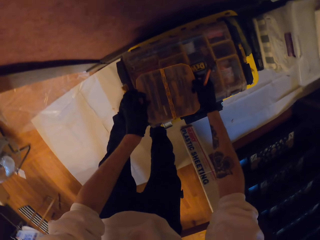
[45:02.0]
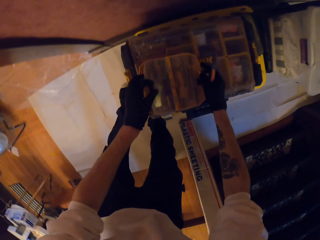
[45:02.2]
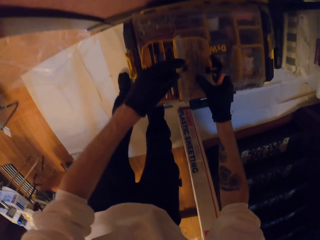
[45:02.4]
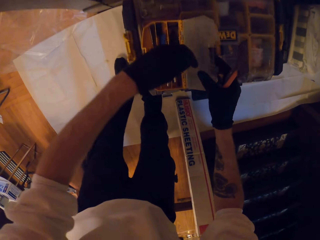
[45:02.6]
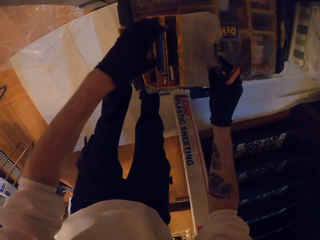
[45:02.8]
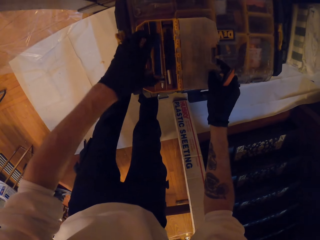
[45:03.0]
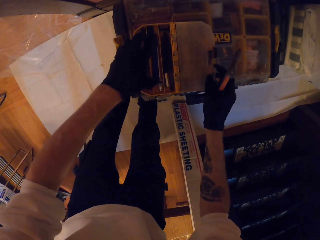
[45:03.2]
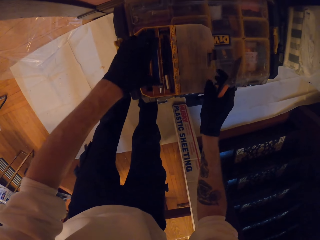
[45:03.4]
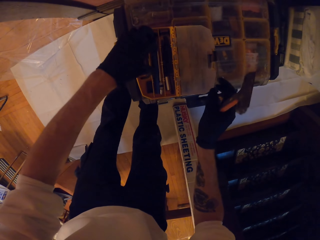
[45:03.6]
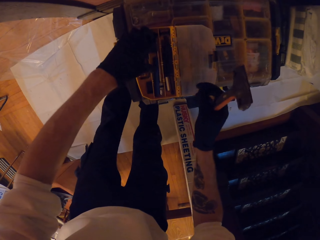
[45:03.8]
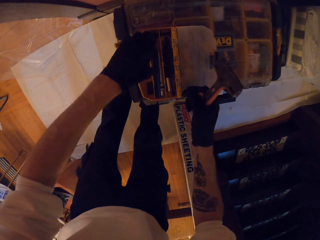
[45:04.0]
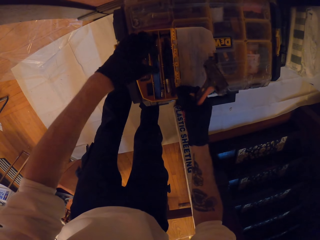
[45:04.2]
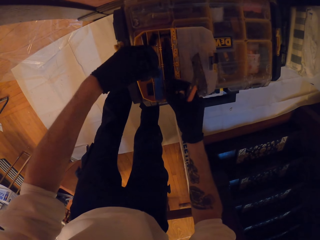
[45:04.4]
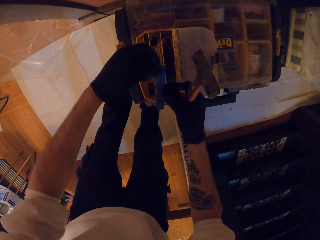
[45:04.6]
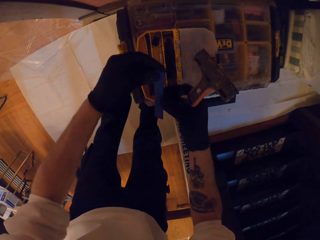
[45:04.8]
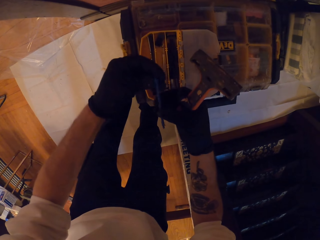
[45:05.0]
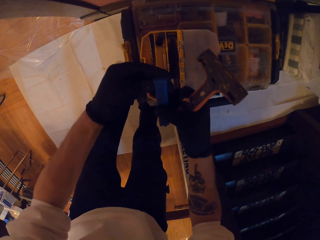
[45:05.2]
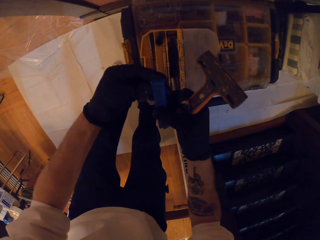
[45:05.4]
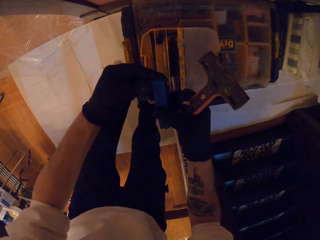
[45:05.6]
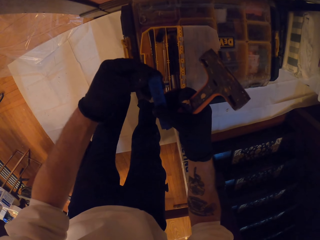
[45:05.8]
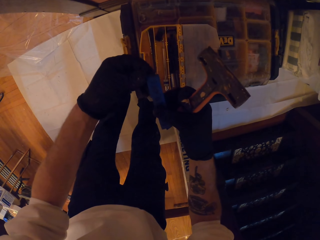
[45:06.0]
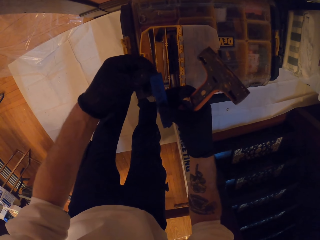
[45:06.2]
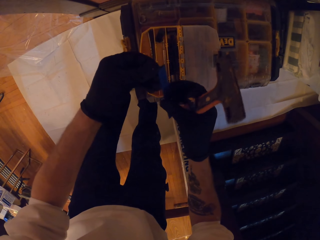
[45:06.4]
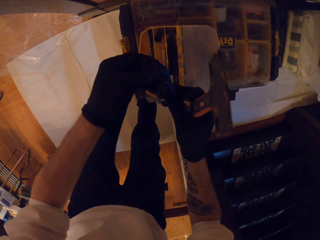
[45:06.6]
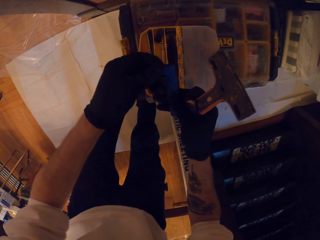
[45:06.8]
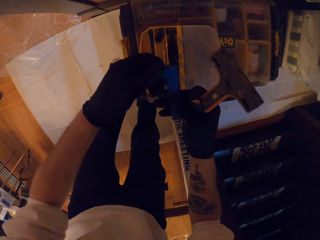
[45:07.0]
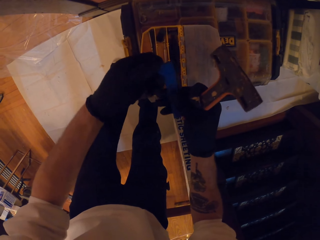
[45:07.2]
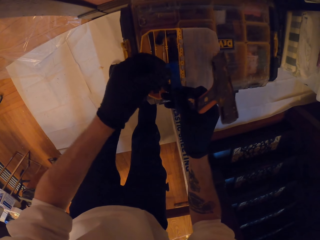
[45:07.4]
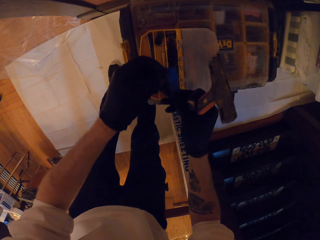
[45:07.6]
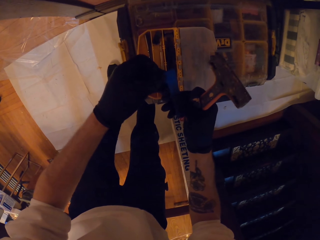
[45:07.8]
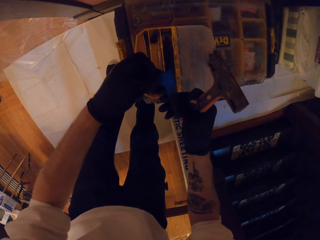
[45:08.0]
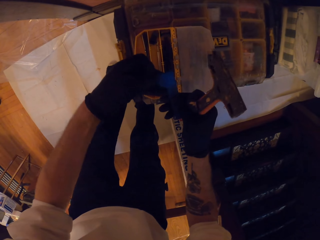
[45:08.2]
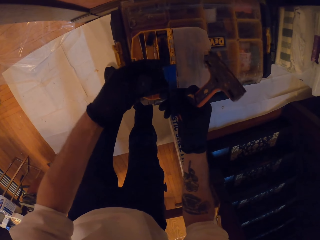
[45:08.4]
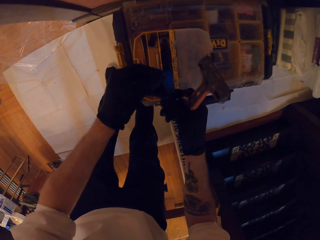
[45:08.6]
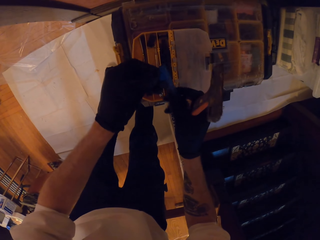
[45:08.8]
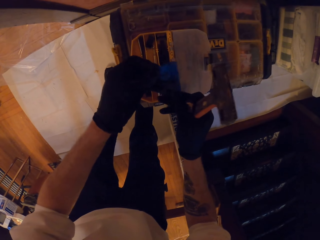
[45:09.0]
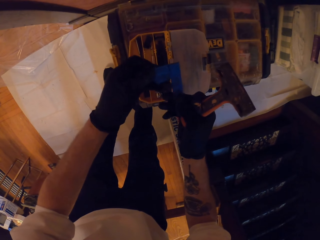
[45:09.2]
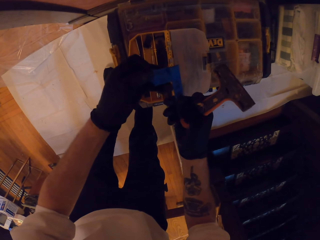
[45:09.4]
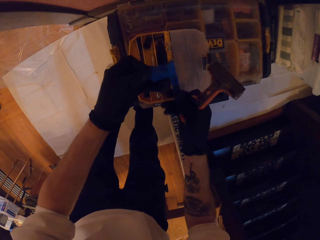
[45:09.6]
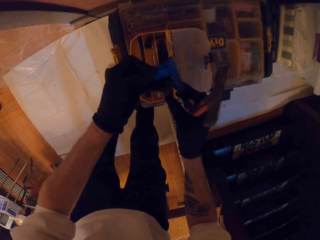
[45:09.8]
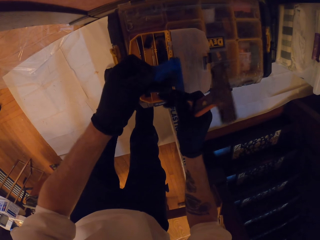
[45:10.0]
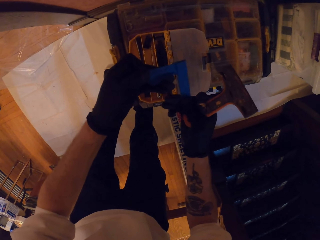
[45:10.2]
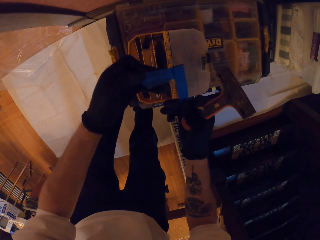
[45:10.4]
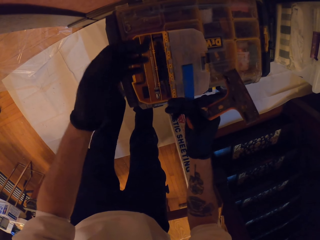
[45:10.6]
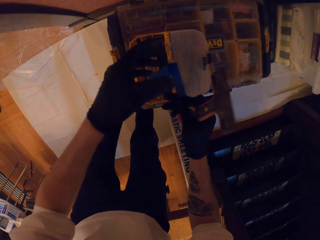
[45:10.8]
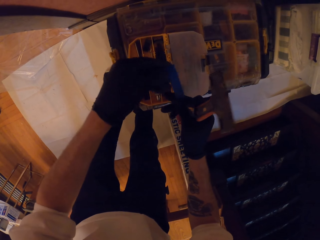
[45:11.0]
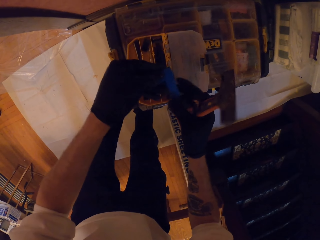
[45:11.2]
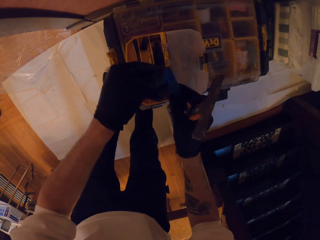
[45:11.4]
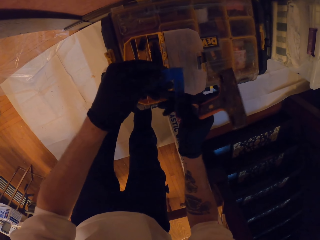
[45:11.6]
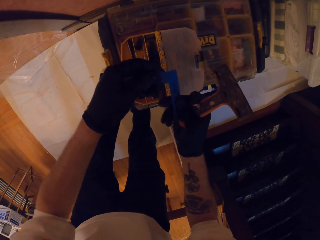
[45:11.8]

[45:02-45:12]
The camera wearer places the tool box on the other tool box. They flip the tool box cover. They remove the scraper blade from the toolbox. They hold something with both hands. They unstick a tape. They remove the cover of the blade.

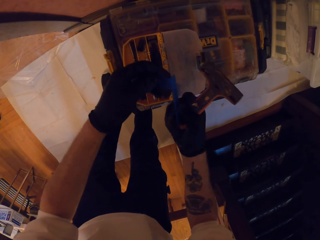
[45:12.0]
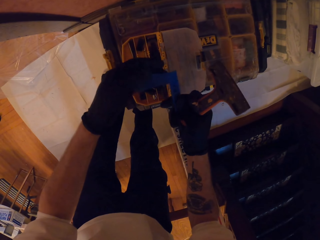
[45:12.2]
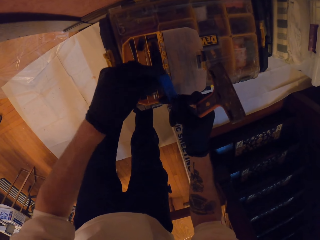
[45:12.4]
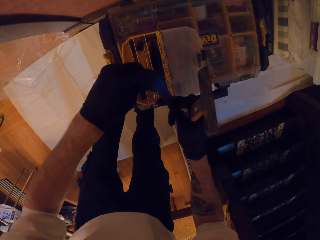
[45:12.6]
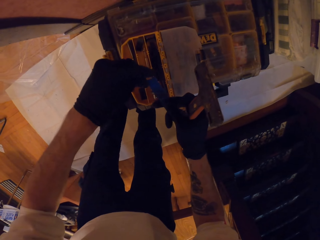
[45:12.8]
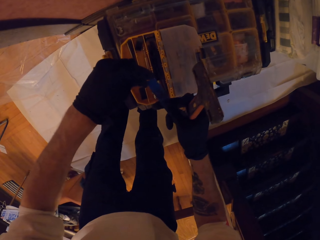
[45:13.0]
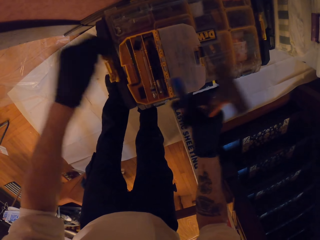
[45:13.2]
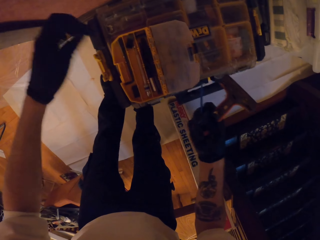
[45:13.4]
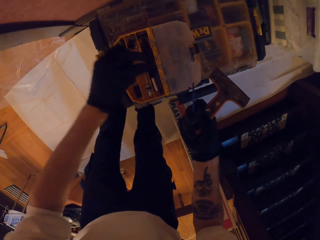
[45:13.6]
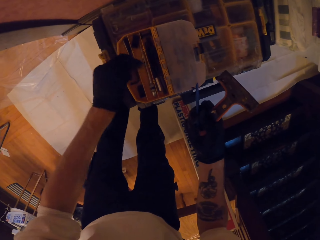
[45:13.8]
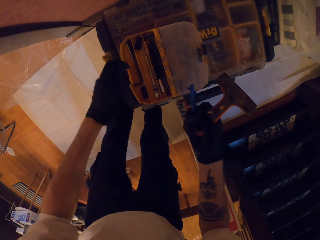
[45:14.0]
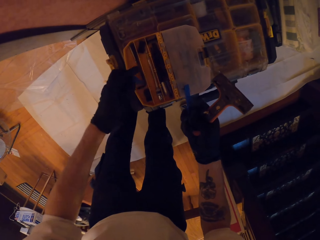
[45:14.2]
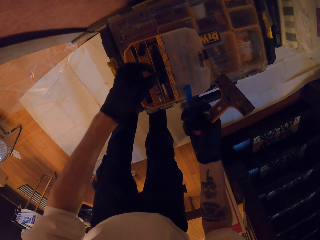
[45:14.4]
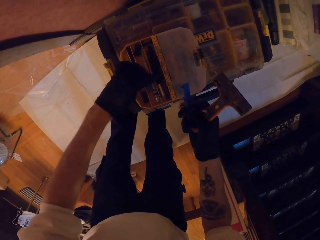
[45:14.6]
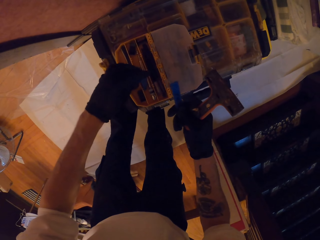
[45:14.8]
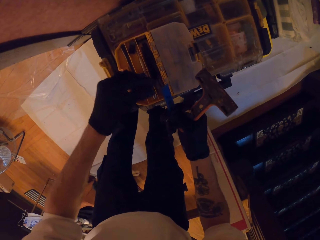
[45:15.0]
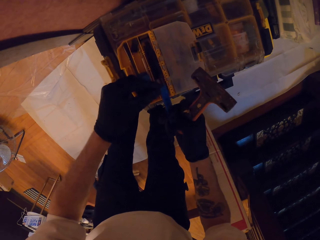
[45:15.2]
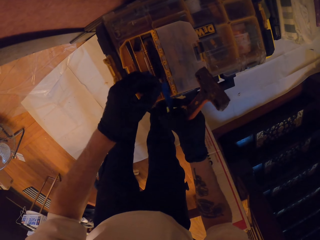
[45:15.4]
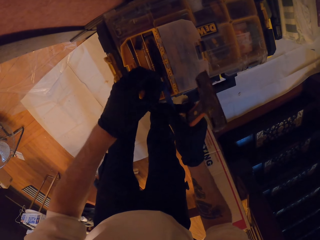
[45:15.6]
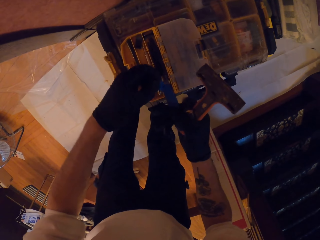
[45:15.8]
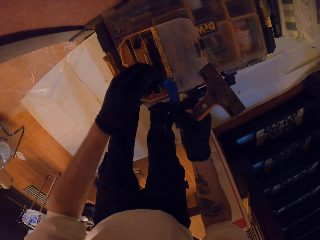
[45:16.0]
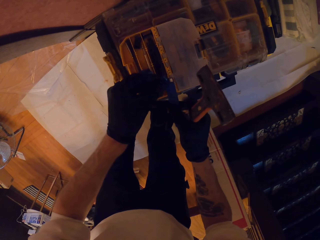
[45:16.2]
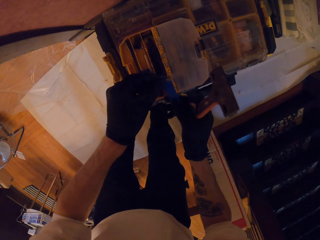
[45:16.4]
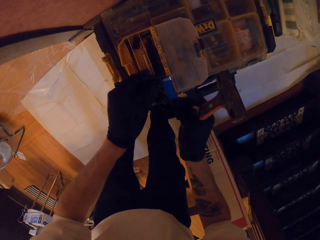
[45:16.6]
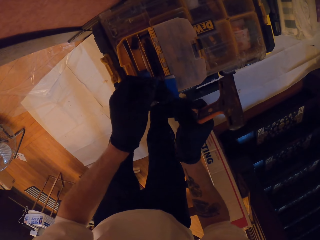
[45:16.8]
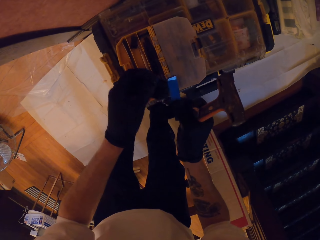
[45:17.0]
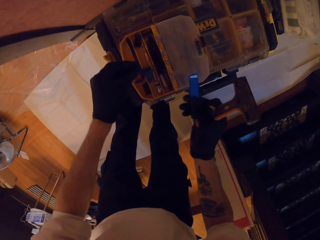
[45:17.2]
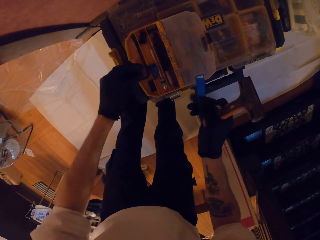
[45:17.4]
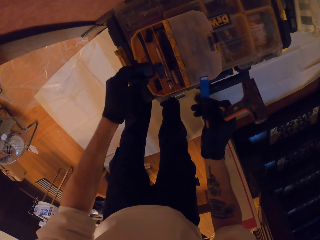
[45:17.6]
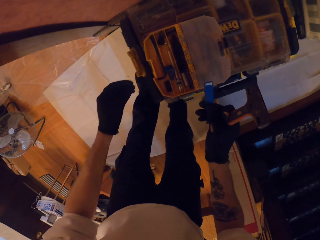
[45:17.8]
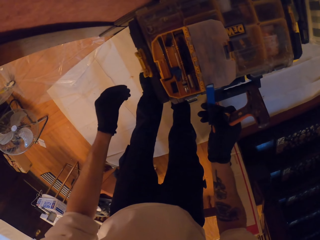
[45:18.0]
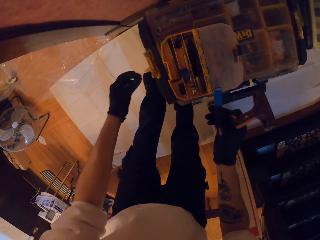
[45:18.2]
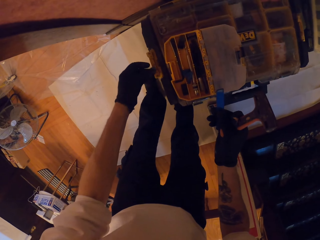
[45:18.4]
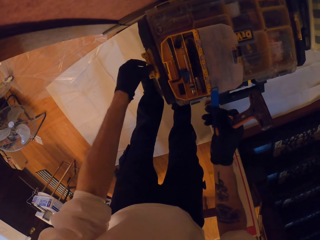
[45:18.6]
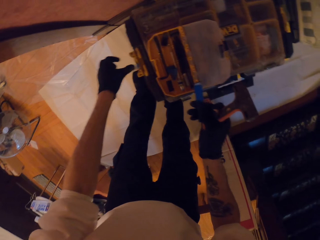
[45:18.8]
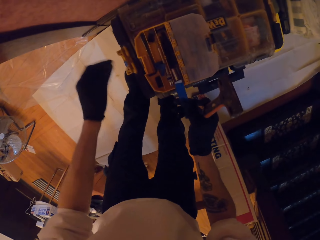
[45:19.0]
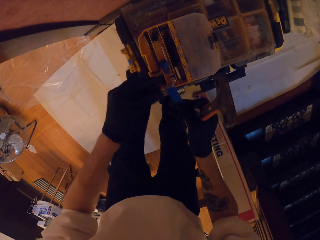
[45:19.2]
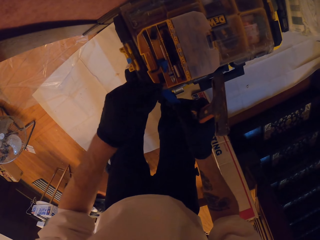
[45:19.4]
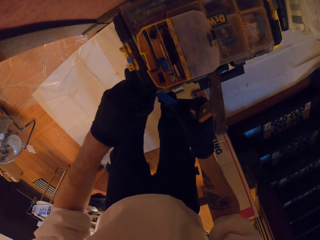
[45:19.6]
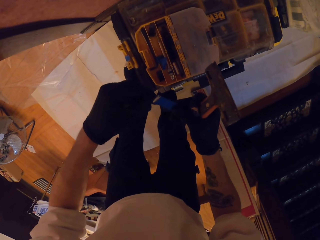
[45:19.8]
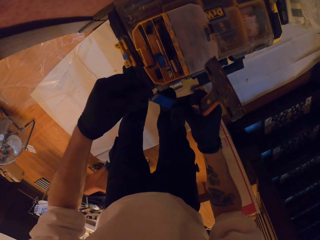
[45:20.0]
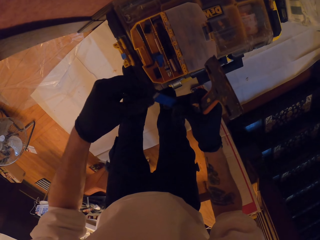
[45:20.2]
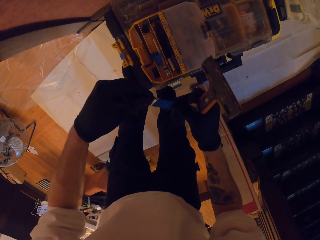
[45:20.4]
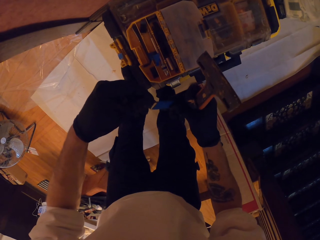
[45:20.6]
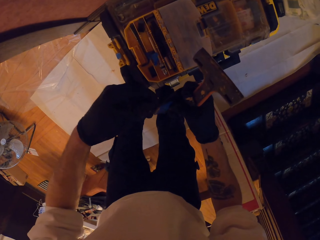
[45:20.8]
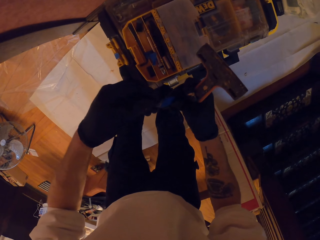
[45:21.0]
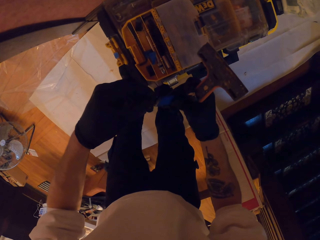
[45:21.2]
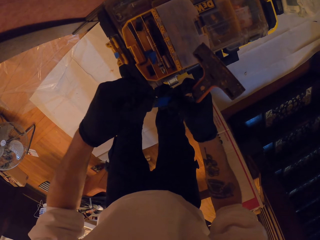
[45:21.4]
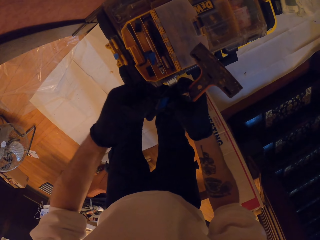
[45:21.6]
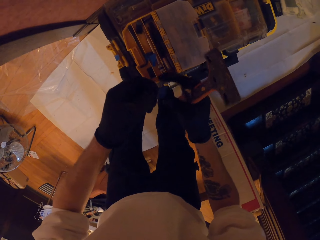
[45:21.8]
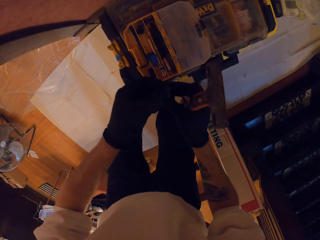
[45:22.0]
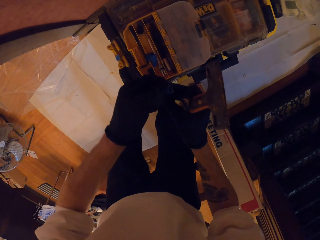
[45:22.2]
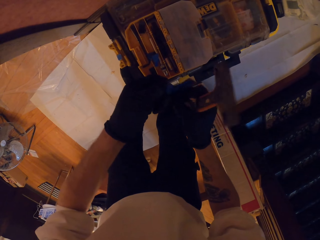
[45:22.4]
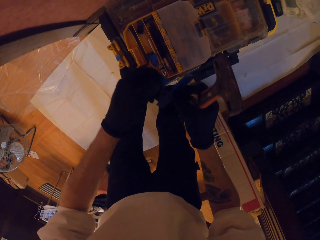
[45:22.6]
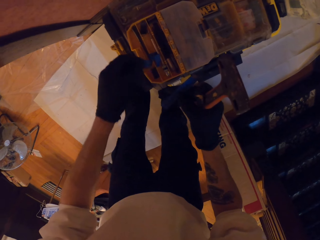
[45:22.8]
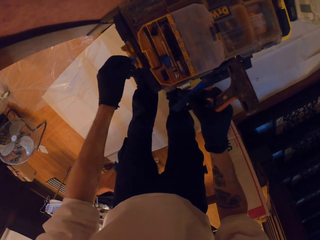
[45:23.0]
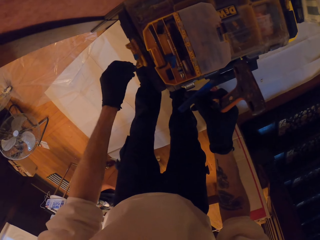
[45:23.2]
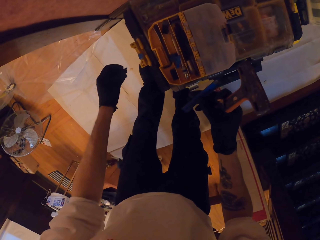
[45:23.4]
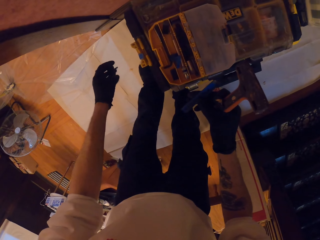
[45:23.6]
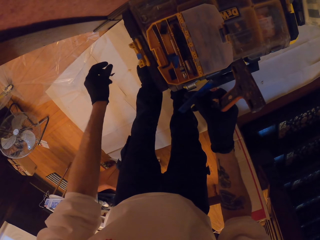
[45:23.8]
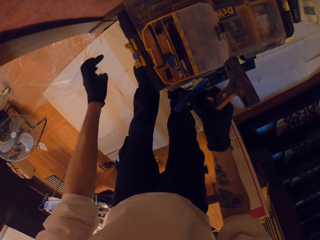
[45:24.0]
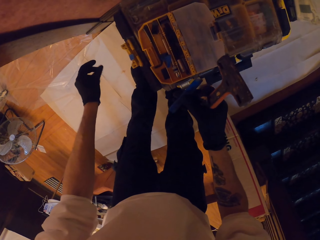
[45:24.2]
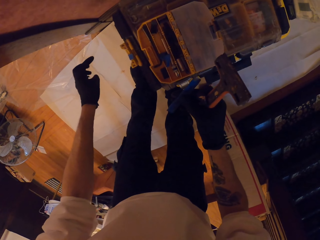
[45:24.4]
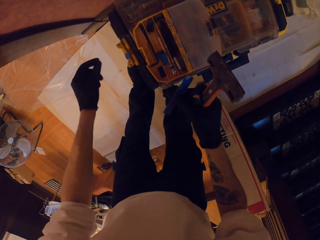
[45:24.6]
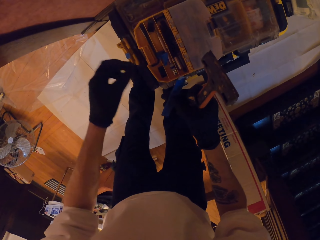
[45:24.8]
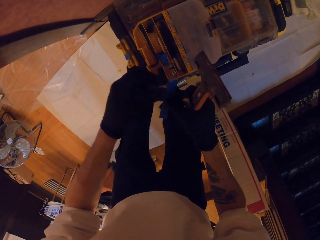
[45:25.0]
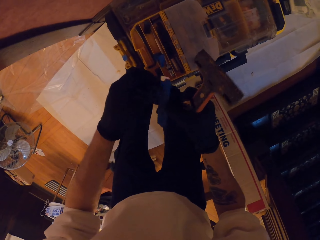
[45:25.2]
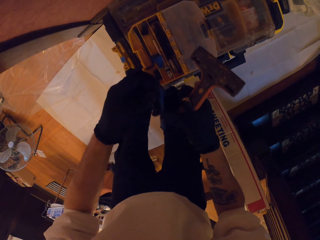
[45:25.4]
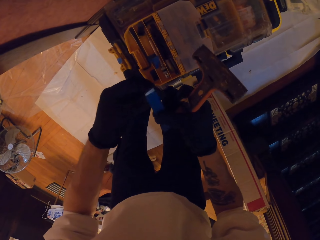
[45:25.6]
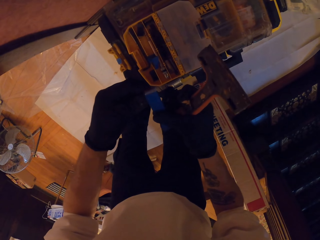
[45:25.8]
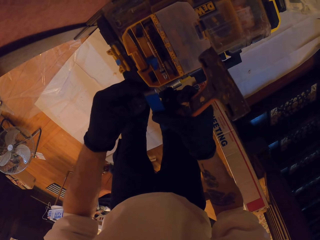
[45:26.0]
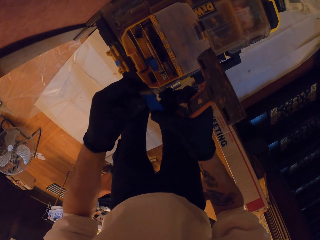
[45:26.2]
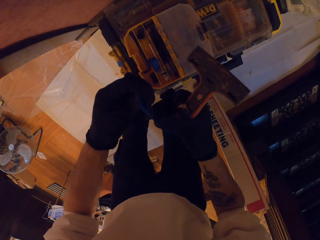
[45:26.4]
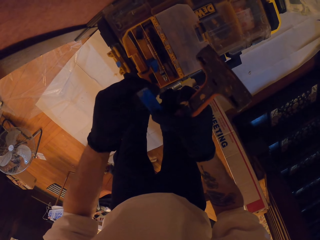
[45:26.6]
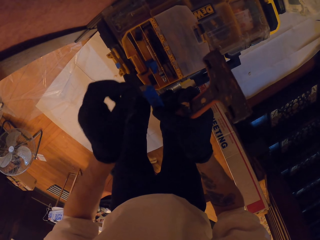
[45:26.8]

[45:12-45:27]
The camera wearer unsticks the tape in the hand. They put the tape in the toolbox. They unwrap the sellotape. They drop the sellotape. They unwrap the sellotape. They drop the sellotape. They unwrap the sellotape.
